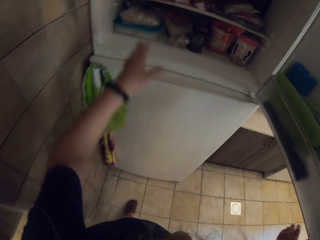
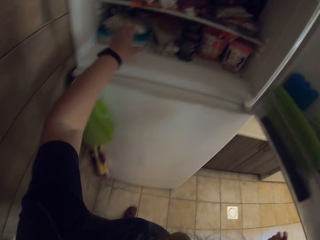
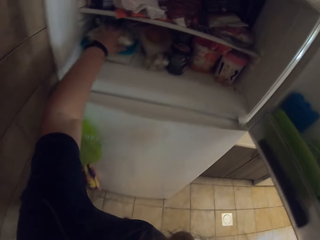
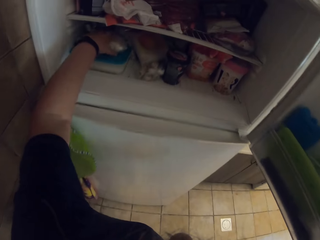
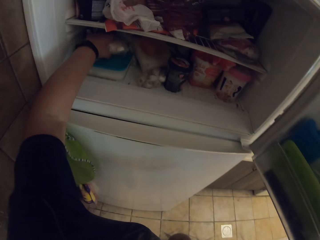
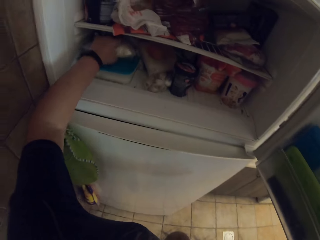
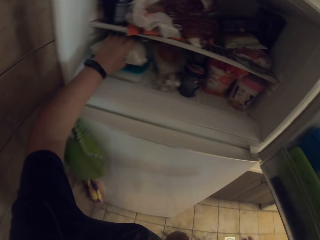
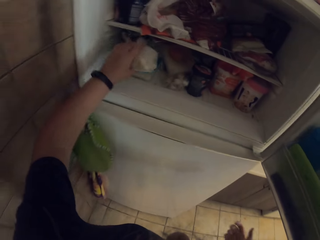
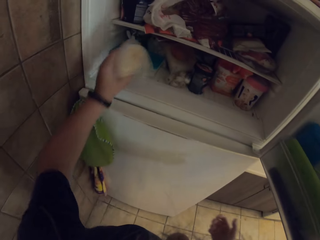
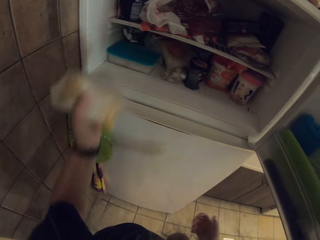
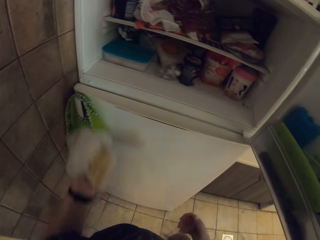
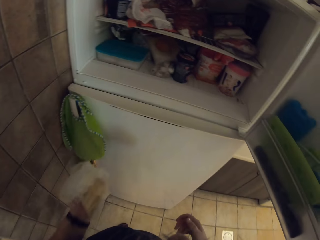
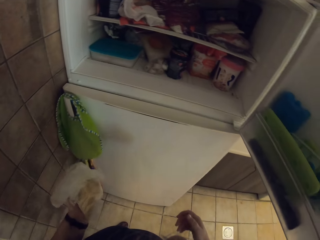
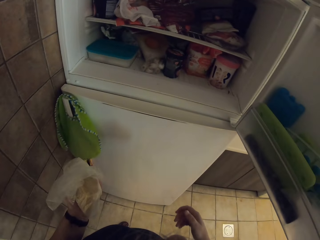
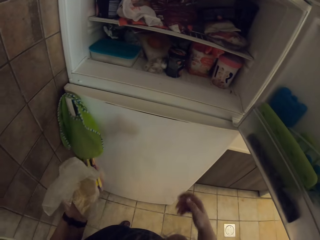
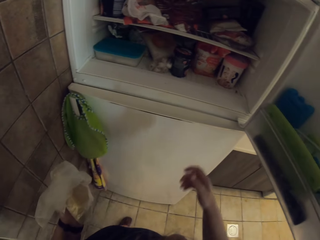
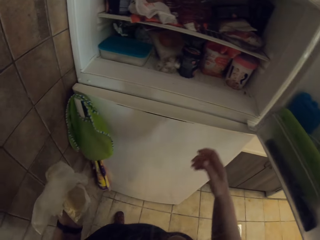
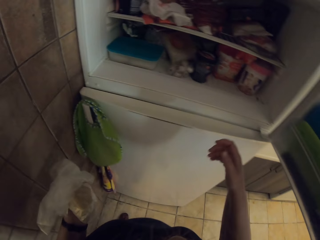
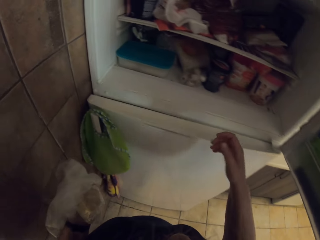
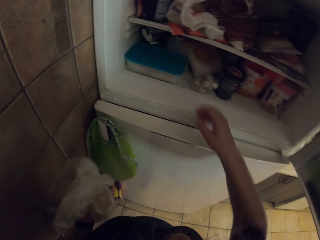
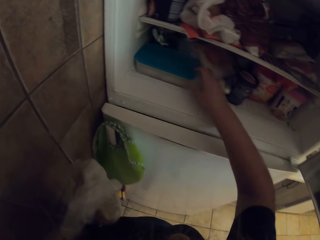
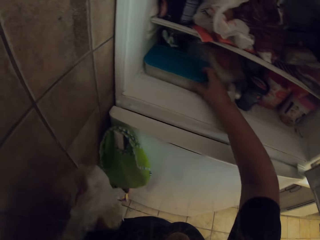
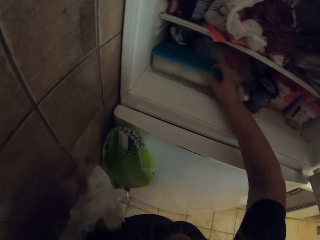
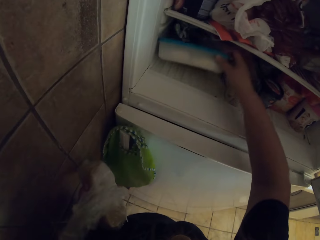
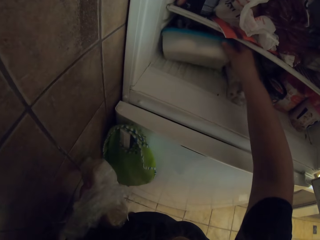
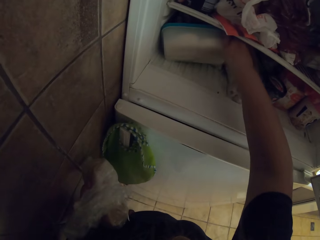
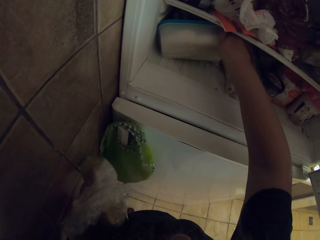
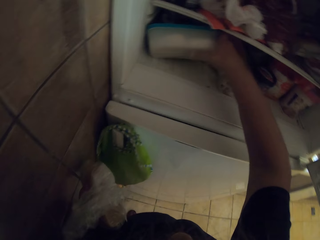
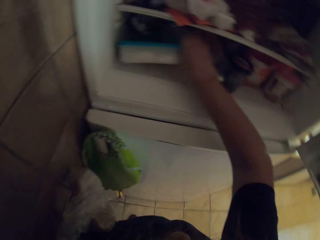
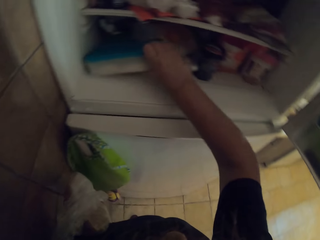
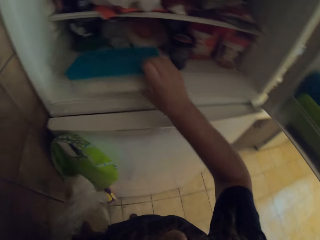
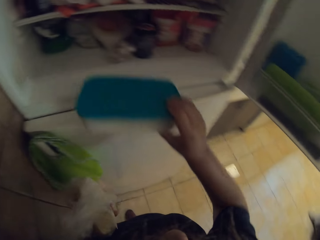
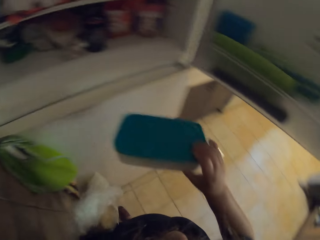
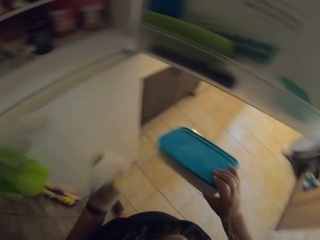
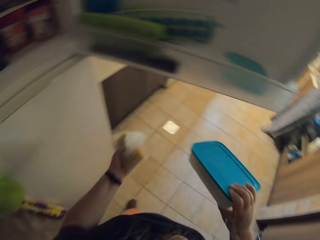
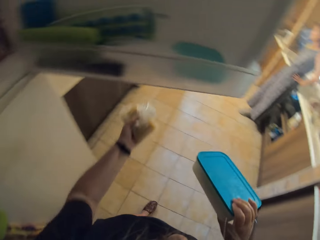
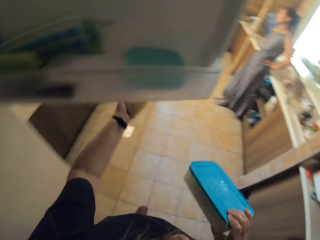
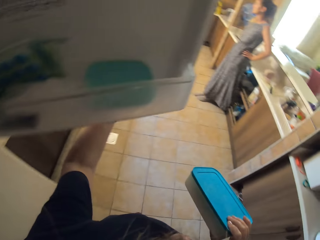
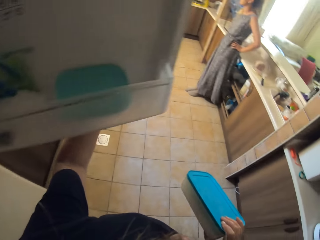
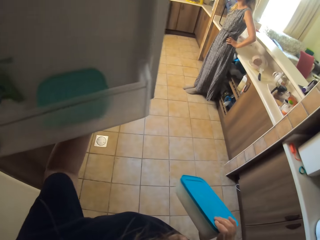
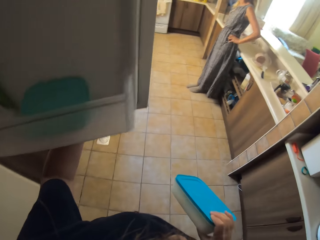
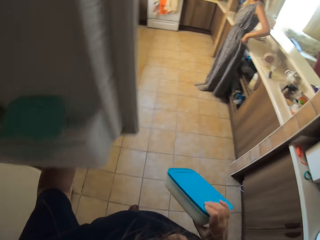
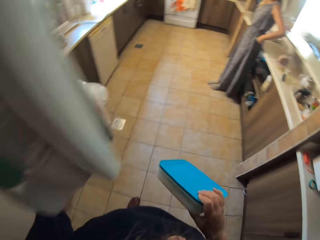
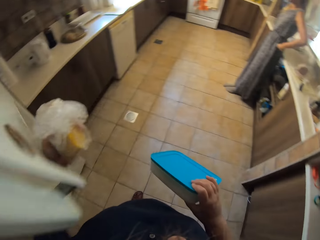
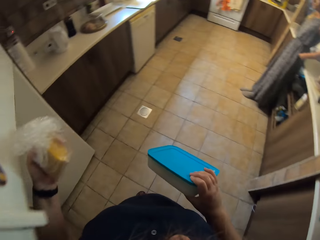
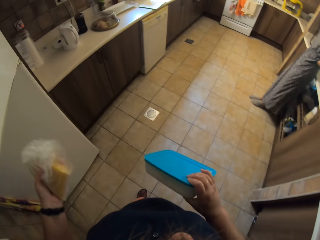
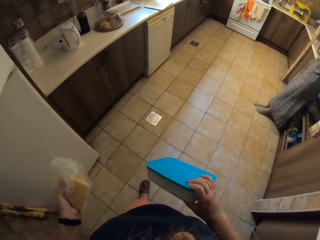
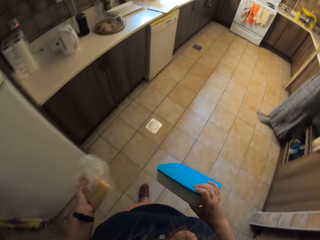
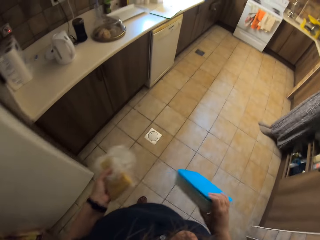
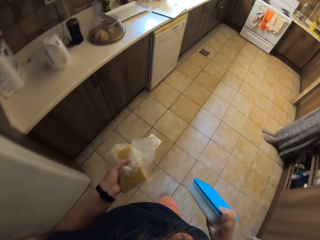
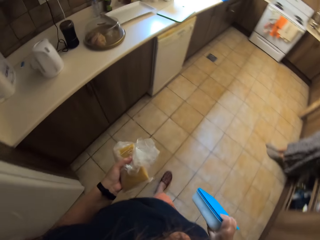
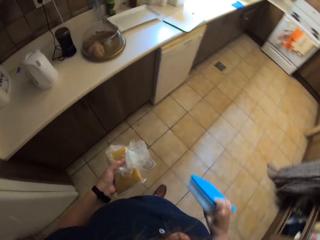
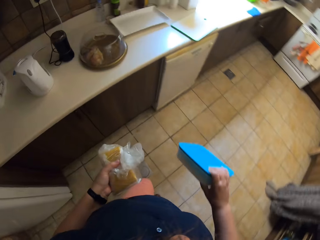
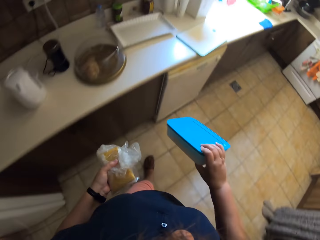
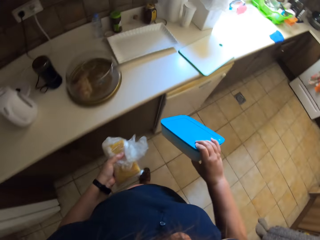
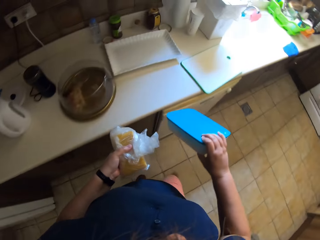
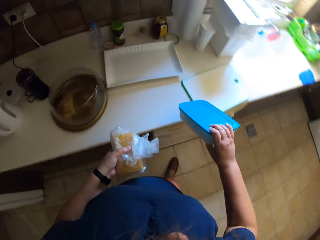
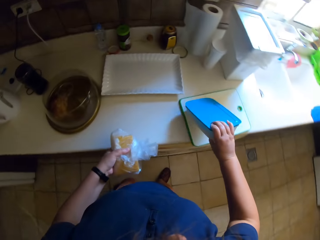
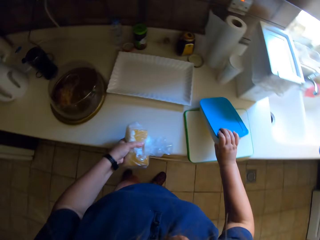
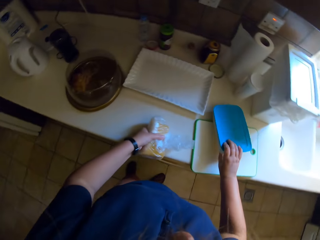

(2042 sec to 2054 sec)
The camera wearer removes a polythene pack from the fridge. They remove a storage can from the fridge. They close the fridge. They walk around.

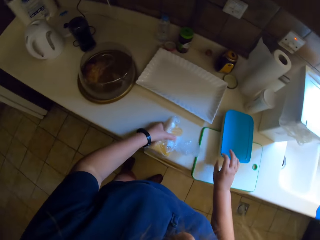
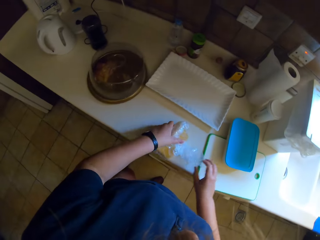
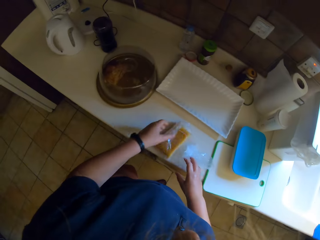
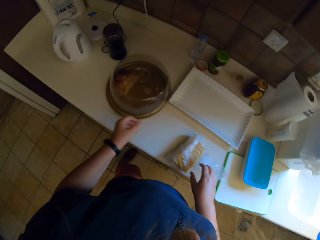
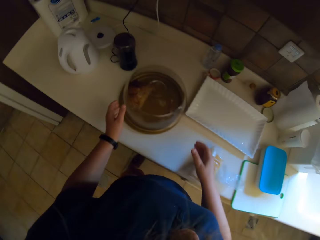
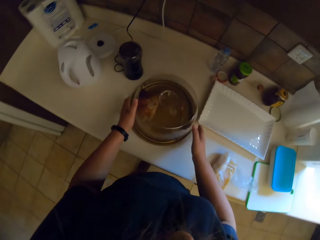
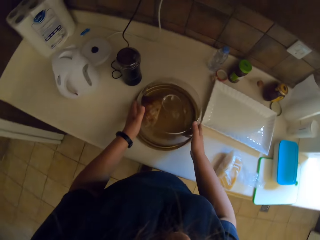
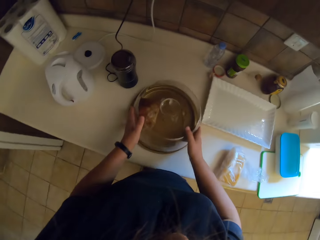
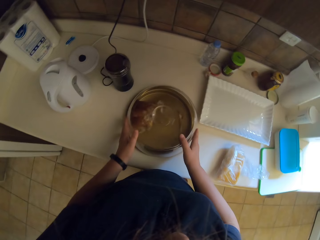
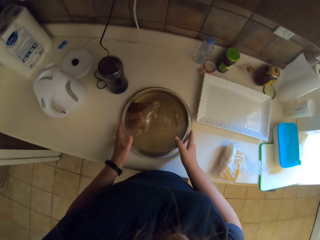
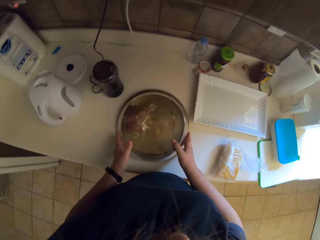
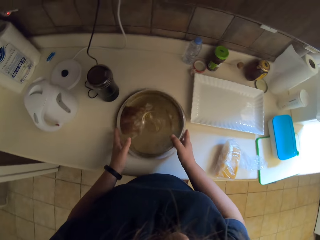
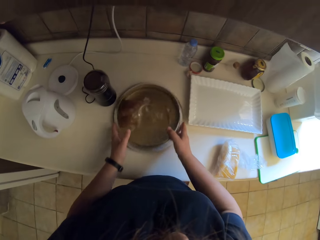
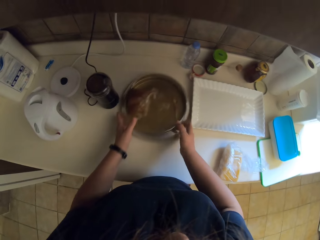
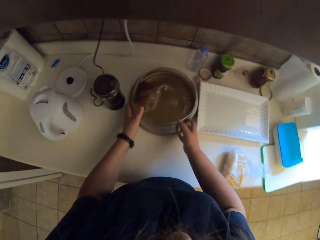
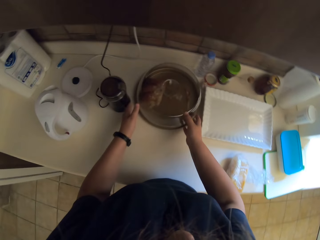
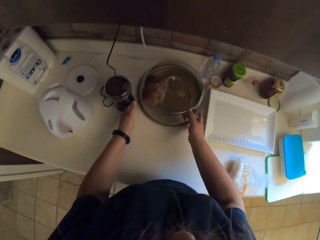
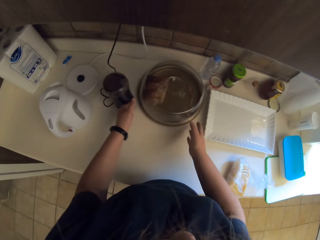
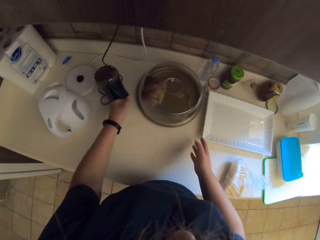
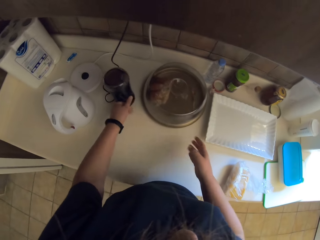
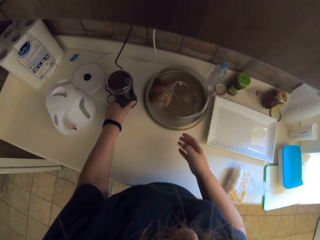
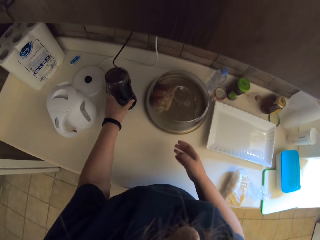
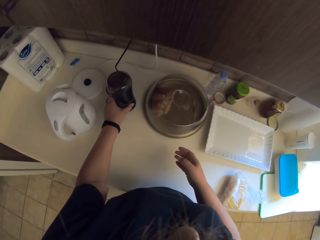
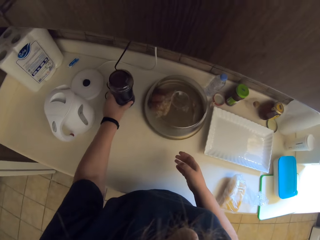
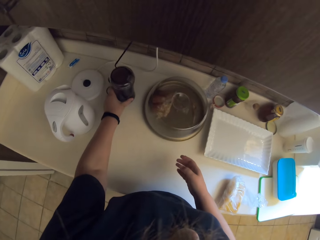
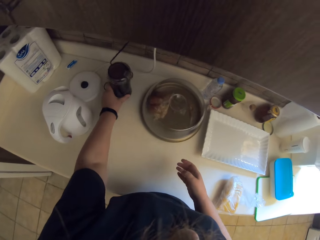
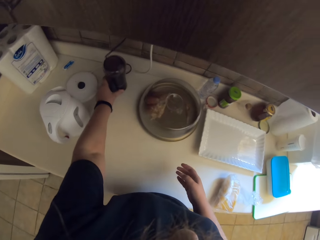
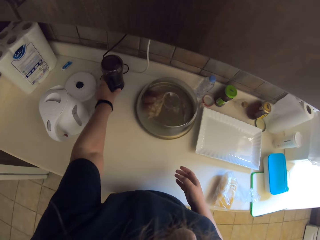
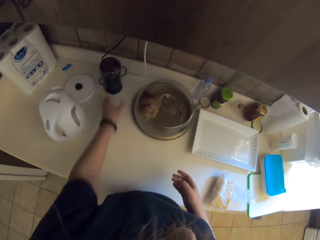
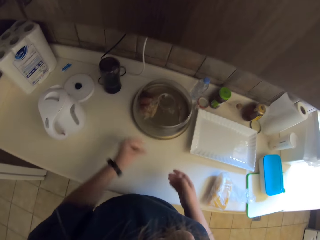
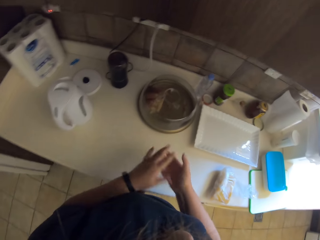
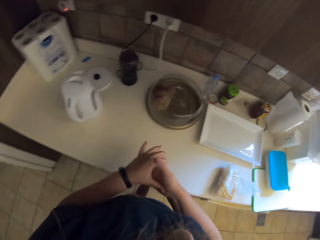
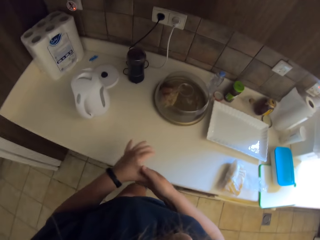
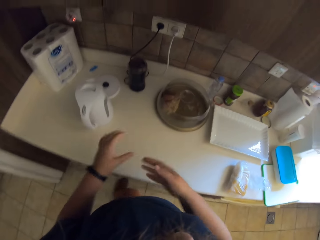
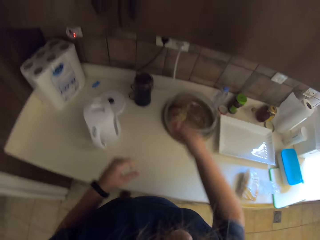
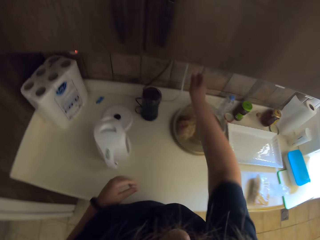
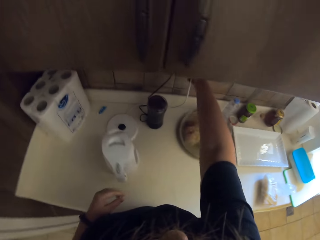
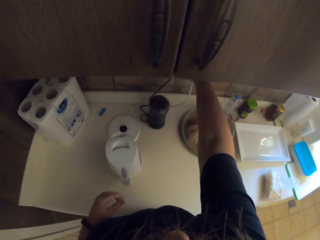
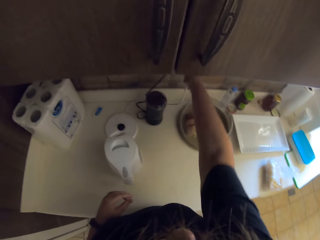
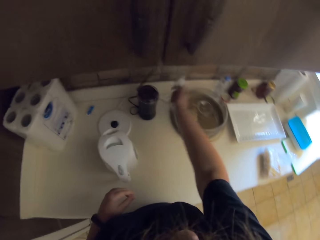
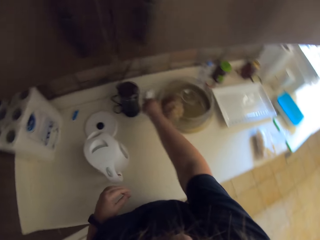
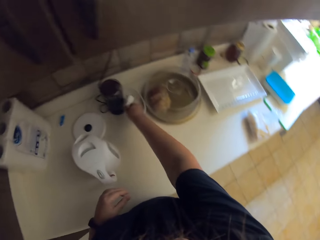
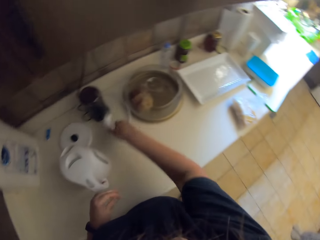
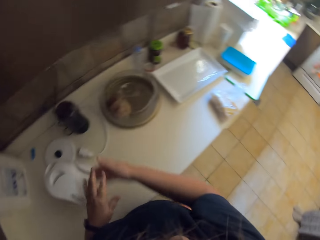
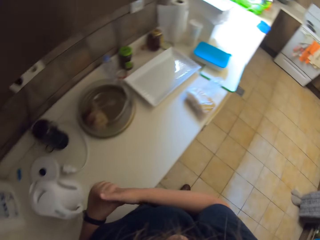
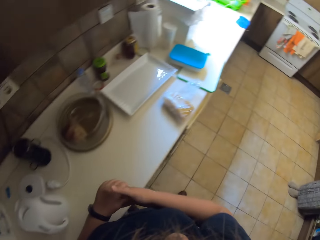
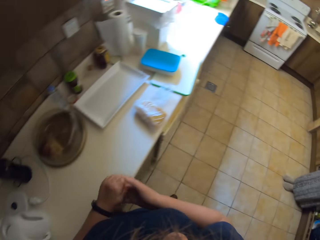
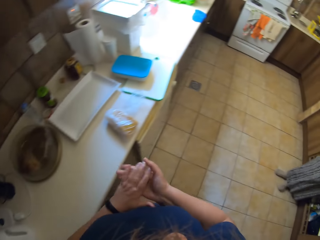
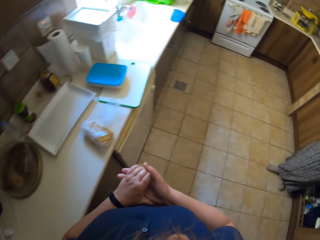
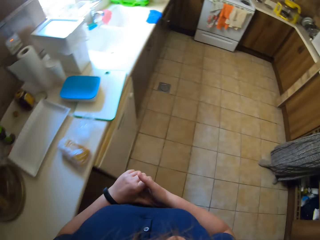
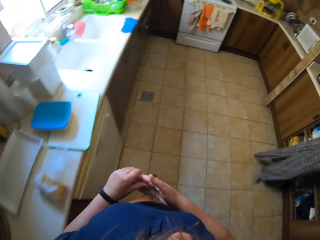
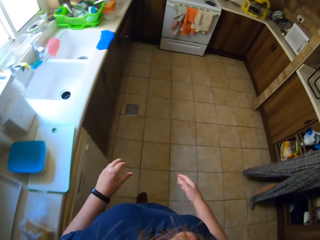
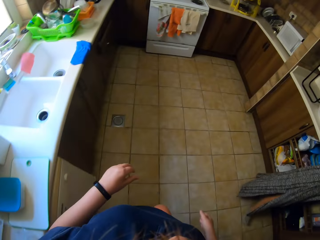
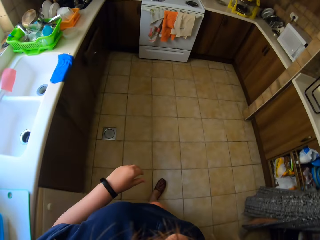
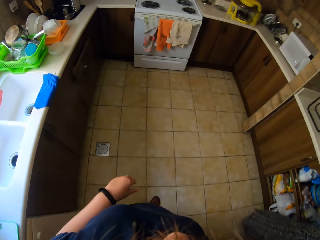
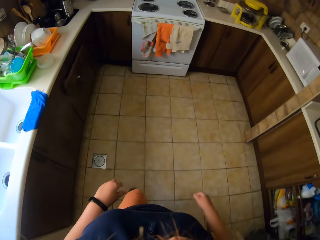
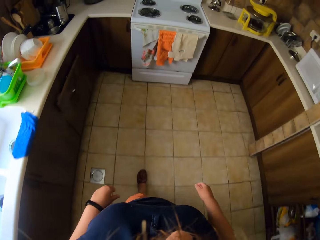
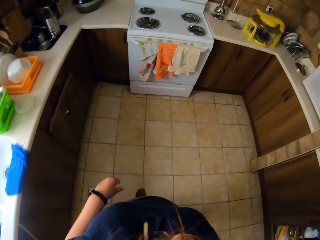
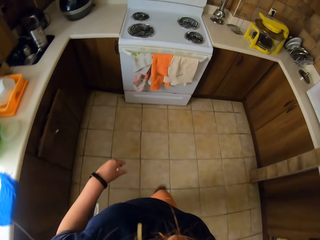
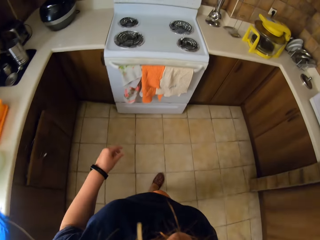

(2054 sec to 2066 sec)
The camera wearer puts a chopping board on a sink table top. They put a polythene pack on the sink table top. They move an aluminum pot on the sink table top. They move a plastic can on the sink table top. They unplug an electric jug from the socket. They hold hands together and walk around.
